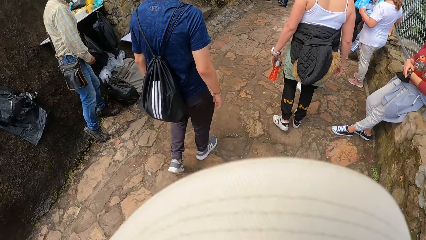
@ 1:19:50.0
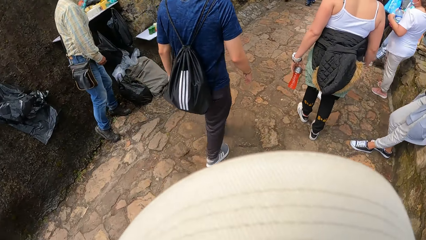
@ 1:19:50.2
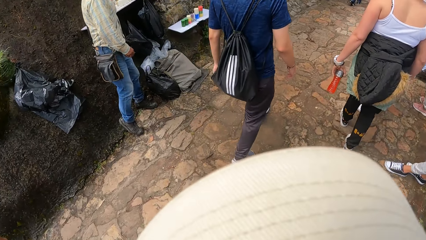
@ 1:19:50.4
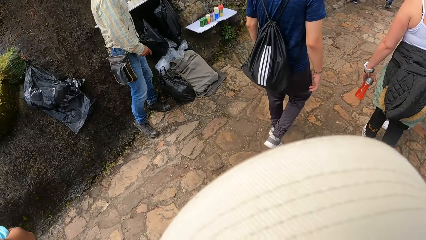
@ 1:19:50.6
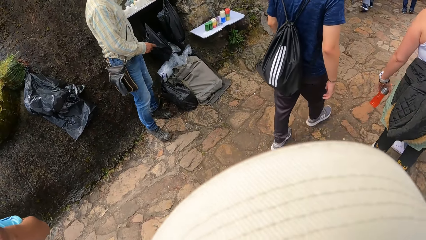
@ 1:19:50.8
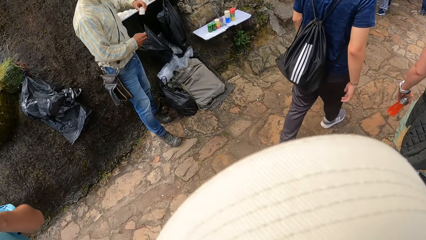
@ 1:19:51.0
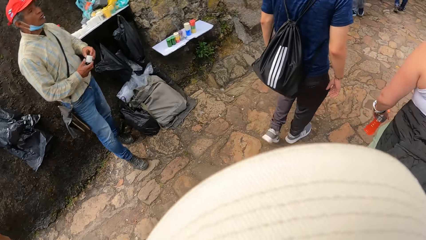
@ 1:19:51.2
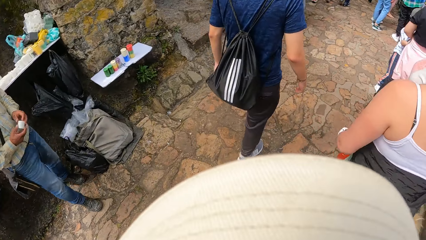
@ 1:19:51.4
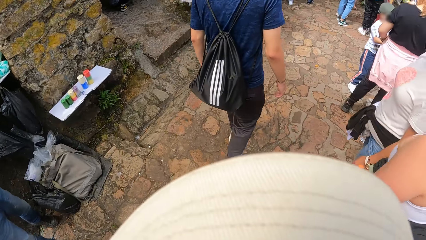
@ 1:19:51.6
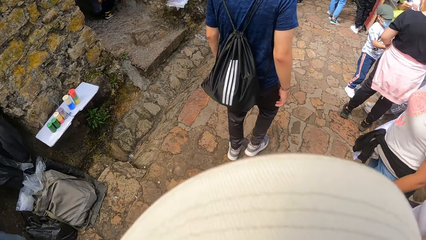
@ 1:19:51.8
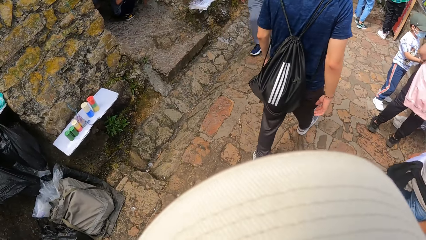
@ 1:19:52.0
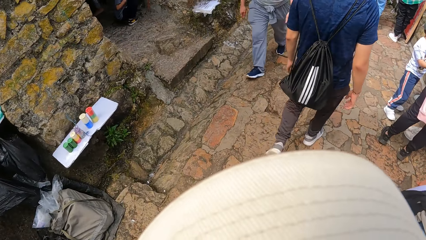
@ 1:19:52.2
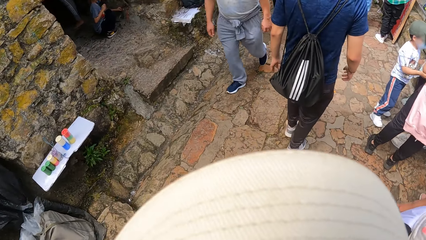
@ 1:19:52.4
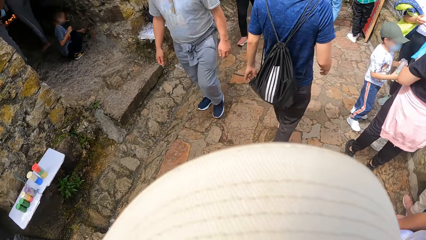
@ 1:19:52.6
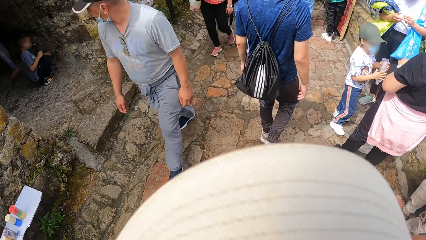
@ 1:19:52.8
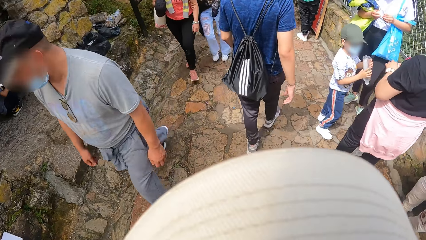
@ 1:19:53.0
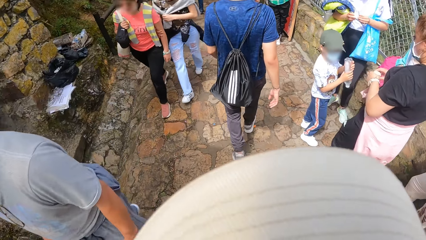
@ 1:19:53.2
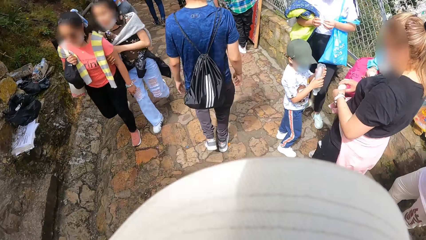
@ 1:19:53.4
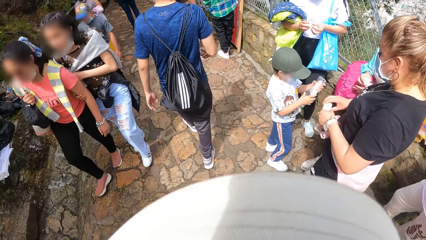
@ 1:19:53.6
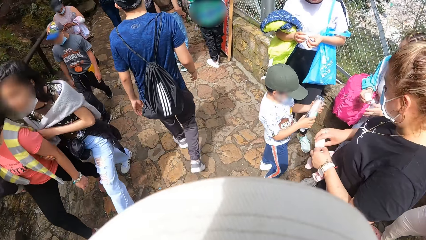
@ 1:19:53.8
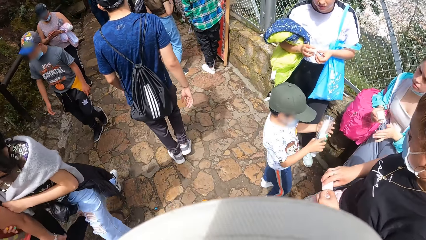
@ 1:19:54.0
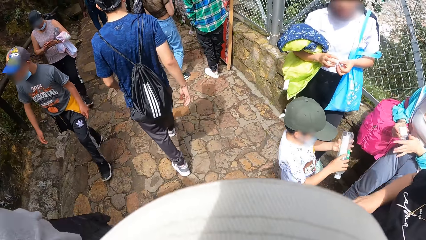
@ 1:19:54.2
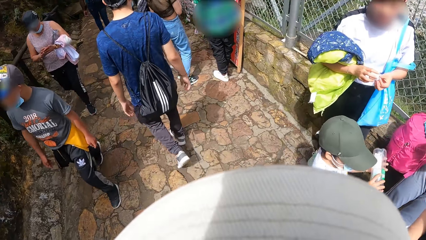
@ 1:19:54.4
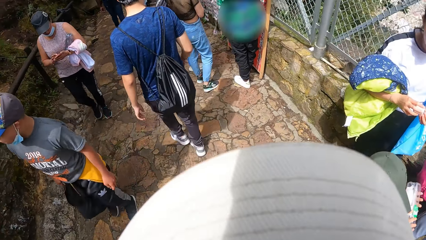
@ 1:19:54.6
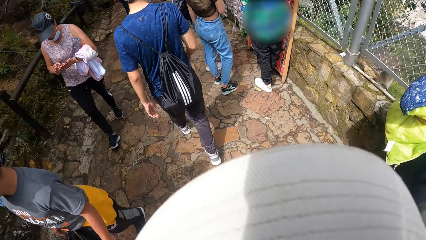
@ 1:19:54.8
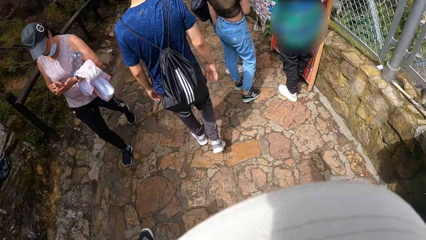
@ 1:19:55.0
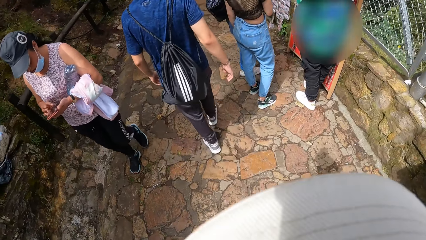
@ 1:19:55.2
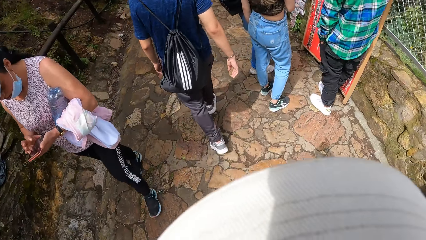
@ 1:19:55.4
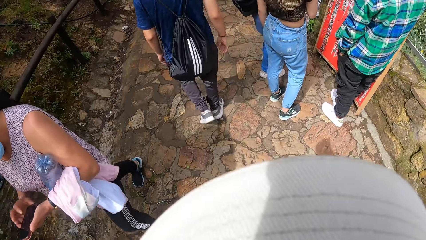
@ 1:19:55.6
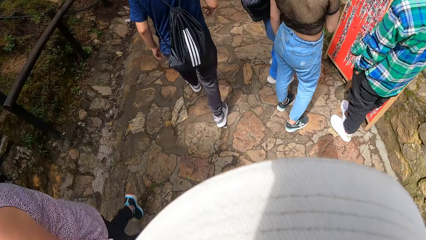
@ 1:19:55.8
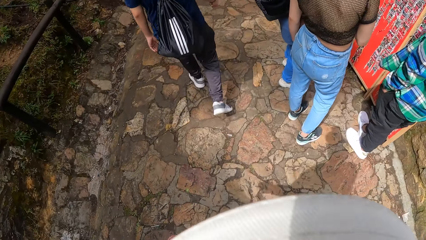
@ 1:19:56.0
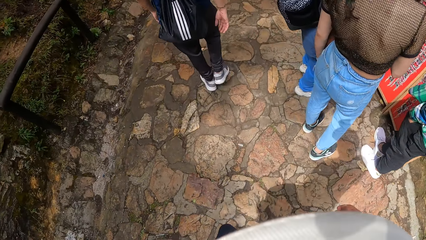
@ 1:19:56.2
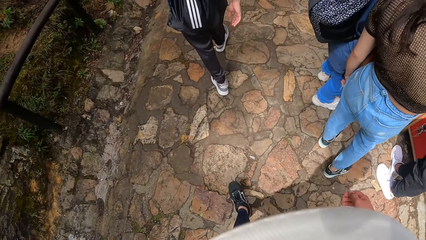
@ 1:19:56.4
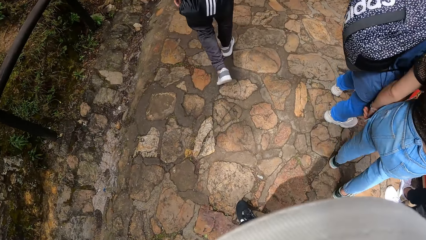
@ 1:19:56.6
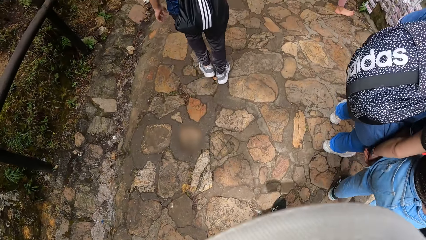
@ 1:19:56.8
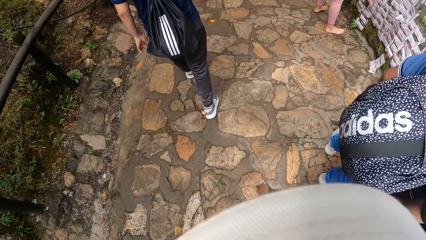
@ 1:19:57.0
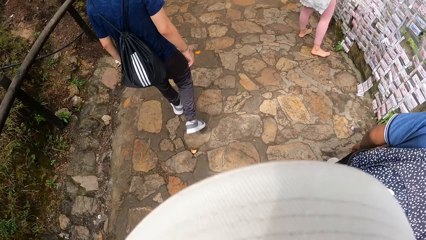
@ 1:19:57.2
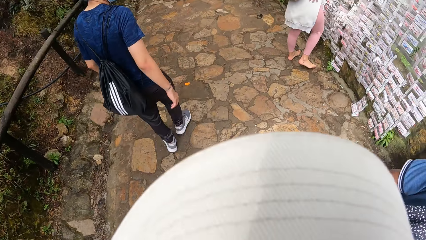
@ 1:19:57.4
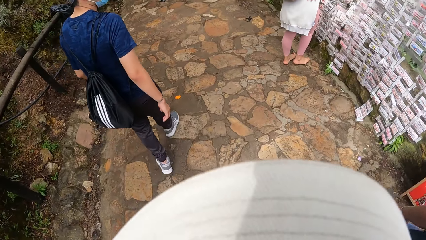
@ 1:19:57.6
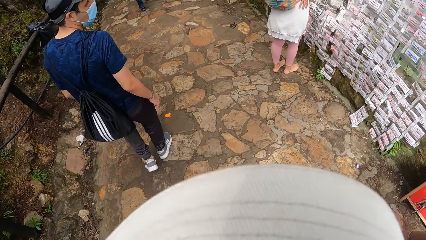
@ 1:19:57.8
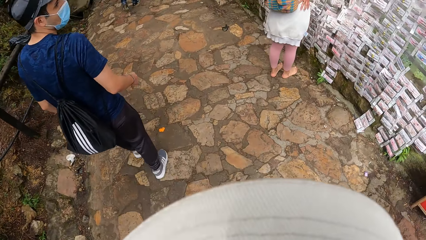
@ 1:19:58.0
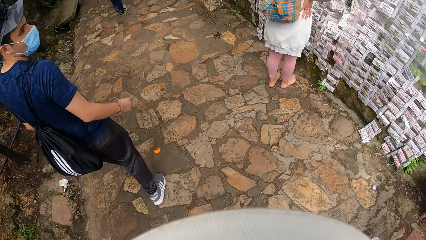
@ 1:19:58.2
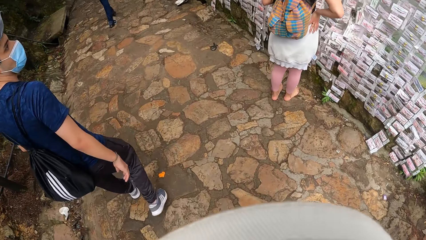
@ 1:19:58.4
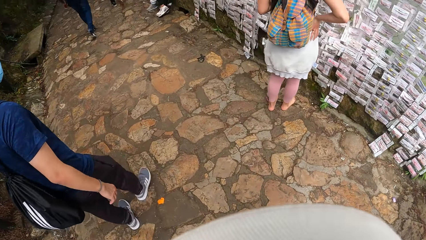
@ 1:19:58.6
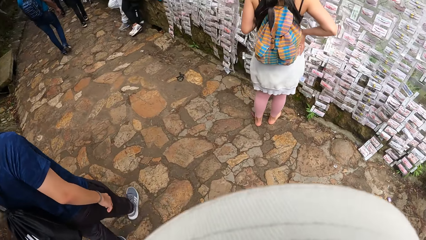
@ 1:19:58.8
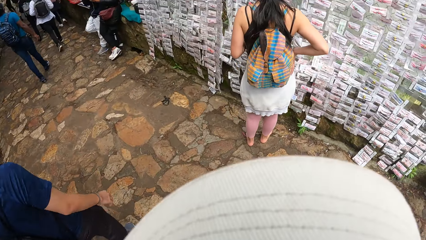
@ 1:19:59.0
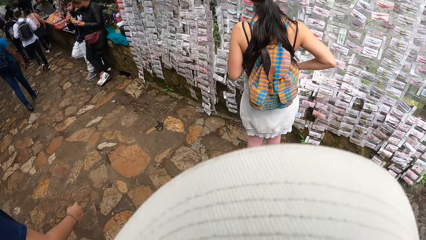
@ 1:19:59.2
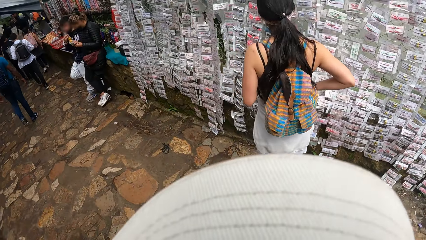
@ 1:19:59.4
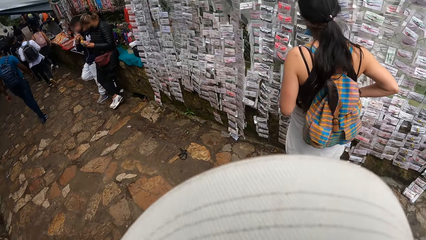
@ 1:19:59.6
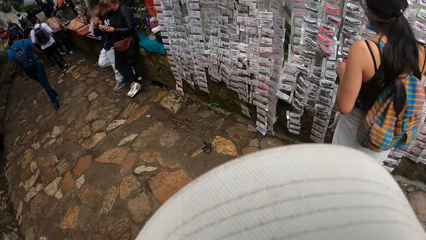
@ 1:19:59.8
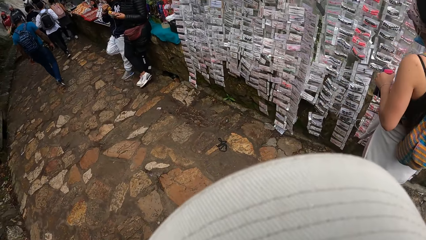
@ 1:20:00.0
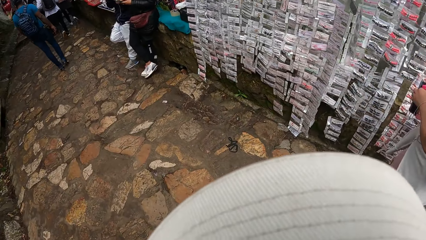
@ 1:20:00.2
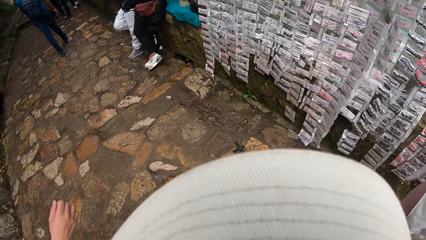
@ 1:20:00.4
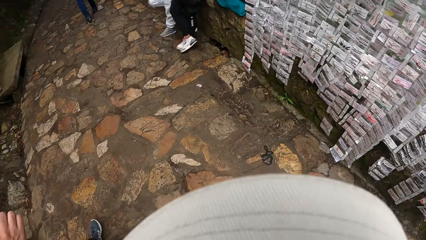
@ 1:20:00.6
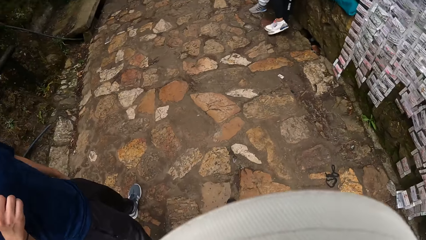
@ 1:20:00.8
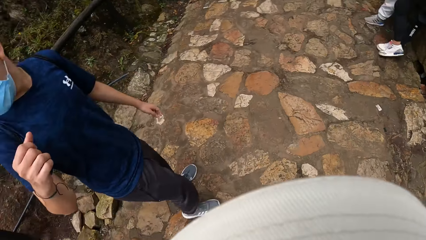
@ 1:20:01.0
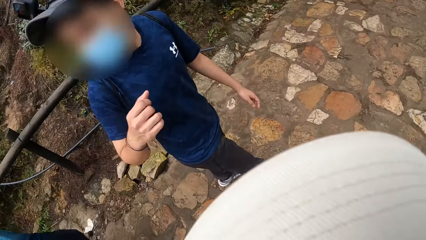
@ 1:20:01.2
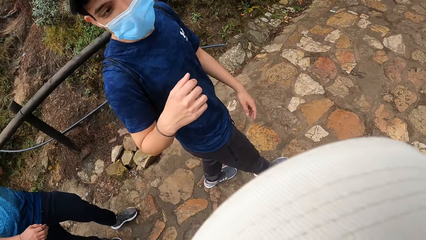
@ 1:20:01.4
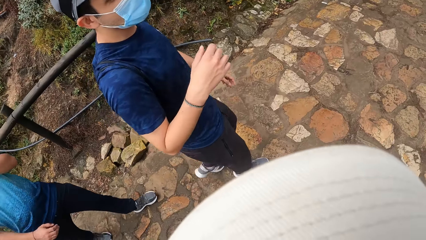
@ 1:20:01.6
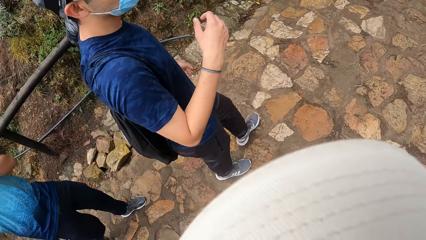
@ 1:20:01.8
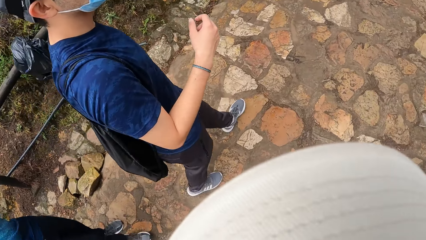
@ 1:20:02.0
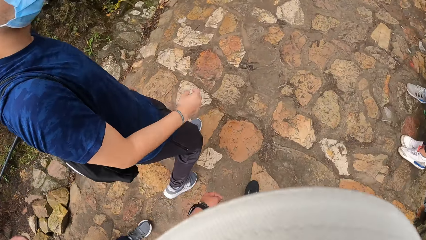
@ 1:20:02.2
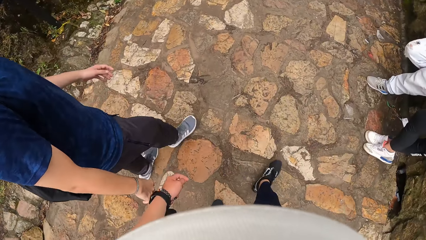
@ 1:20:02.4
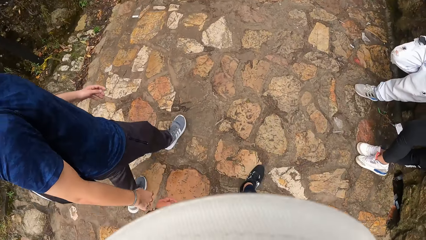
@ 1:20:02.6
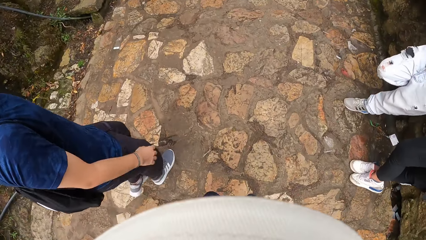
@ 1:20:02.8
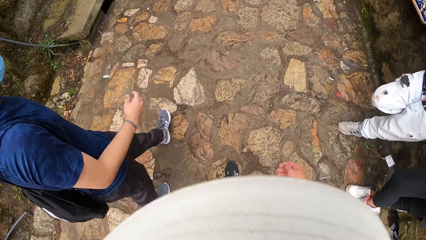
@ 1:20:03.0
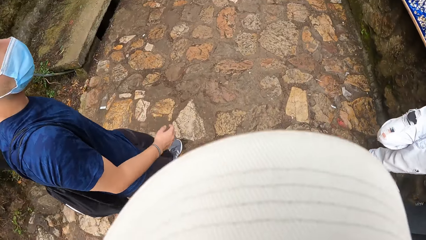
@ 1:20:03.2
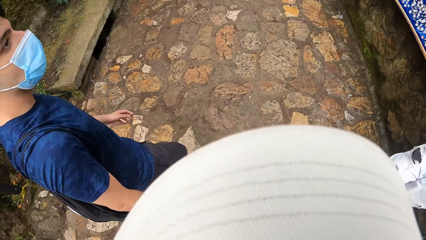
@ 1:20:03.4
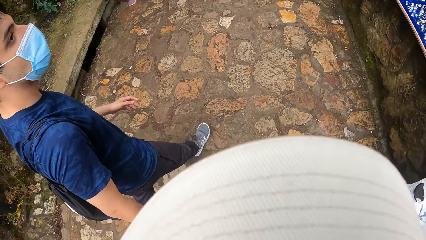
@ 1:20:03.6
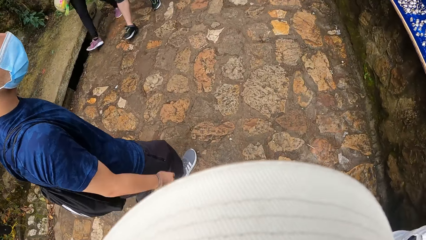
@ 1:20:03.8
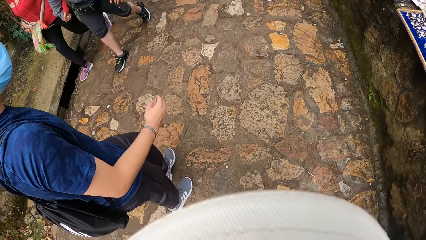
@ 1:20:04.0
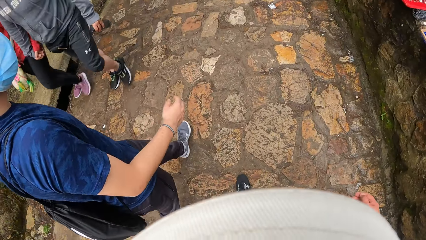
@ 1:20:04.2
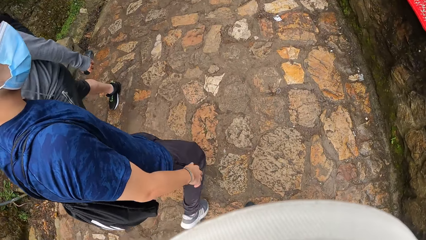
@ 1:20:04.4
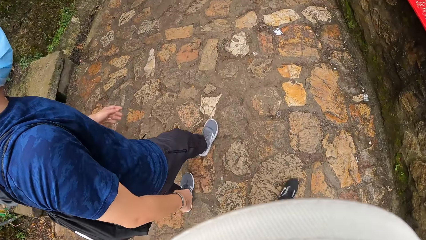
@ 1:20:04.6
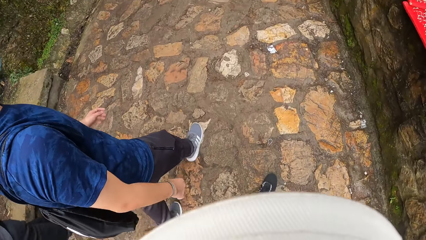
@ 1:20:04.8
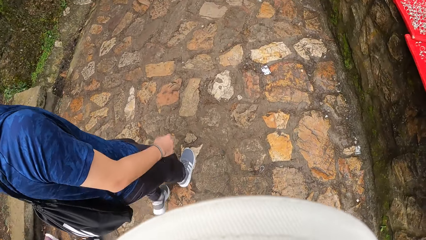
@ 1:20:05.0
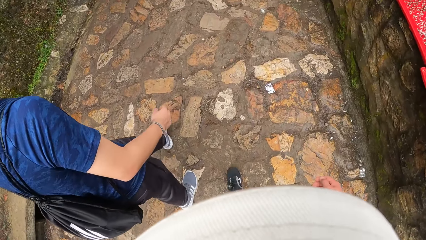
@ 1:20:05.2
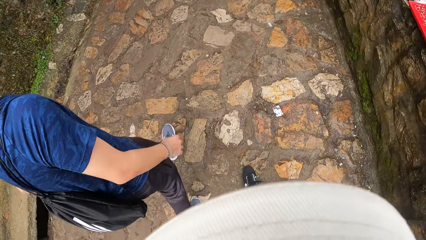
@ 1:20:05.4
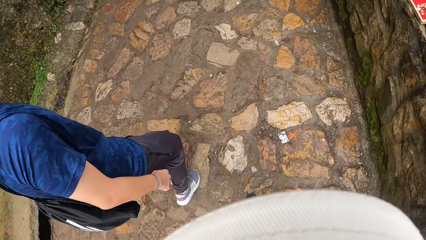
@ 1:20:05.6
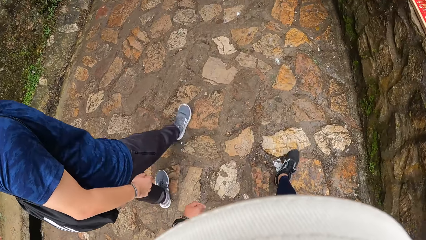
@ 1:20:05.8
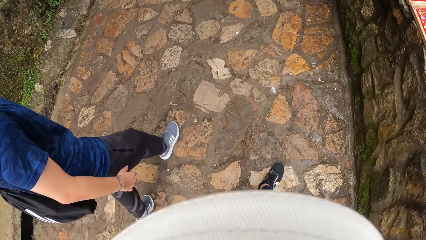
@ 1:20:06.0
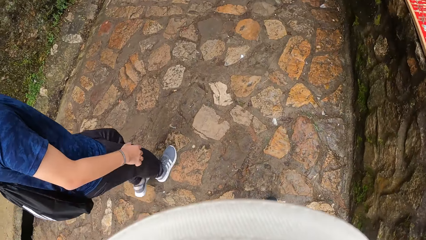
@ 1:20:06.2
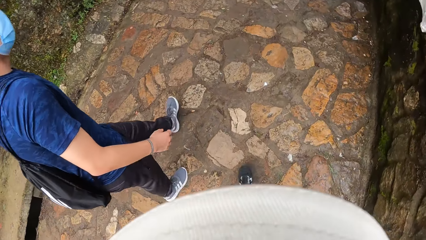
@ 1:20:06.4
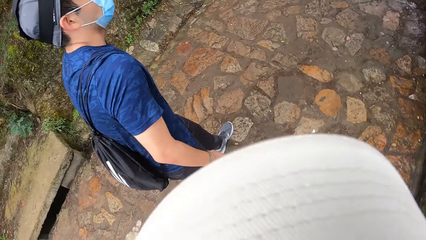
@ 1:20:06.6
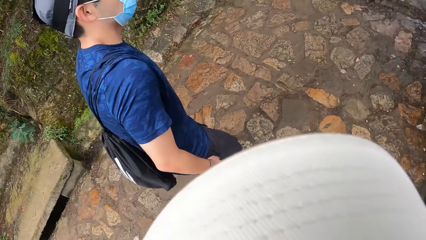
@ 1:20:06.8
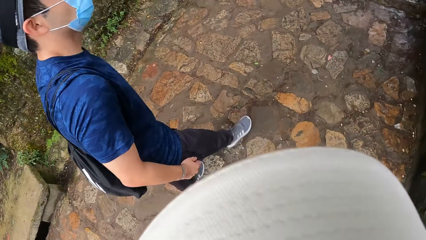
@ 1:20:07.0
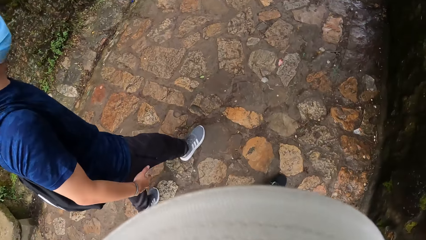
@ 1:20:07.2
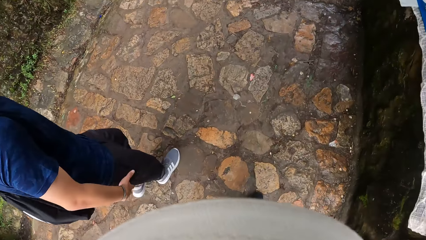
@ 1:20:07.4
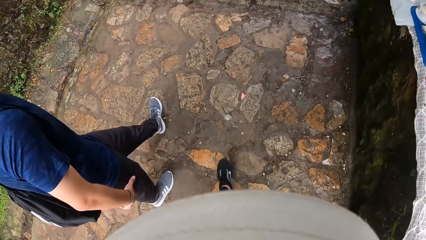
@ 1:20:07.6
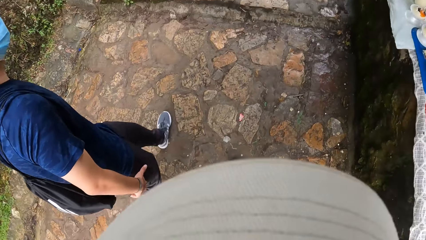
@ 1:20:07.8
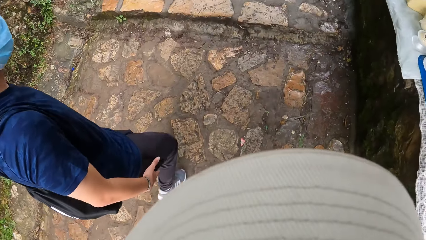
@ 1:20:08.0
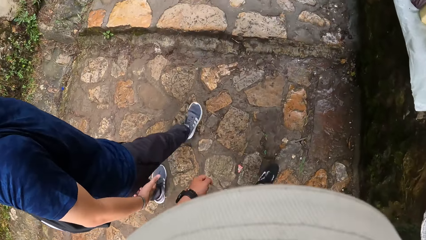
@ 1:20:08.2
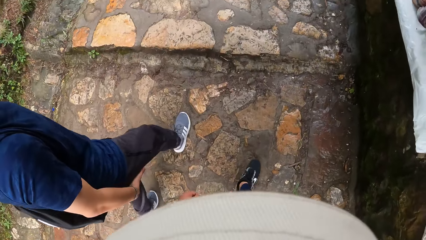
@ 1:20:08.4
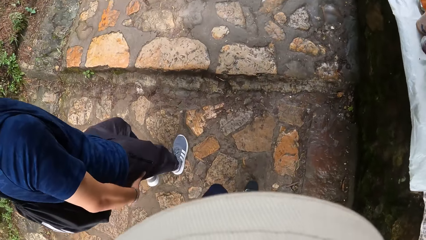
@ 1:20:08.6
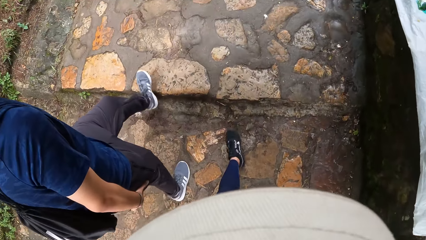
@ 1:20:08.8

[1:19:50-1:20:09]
The camera wearer interacts with the man.
